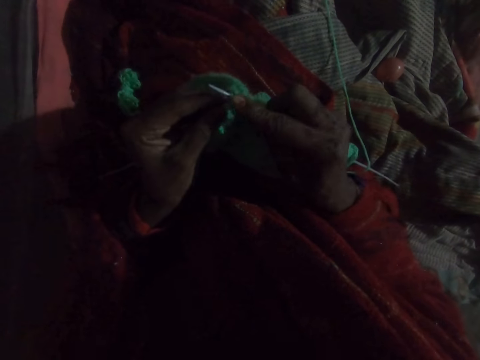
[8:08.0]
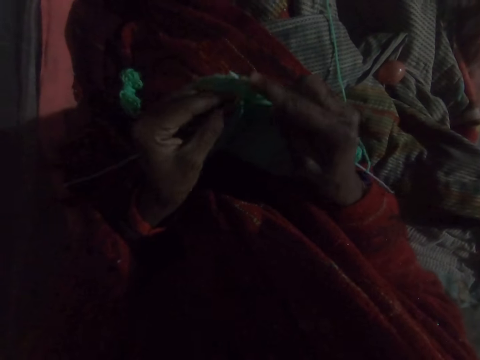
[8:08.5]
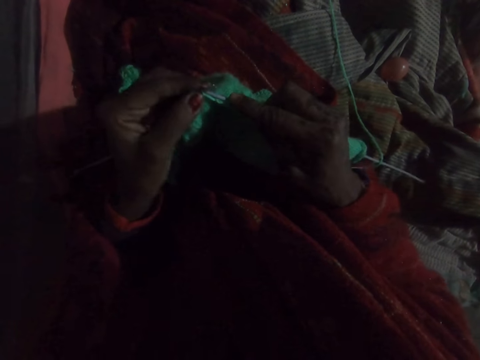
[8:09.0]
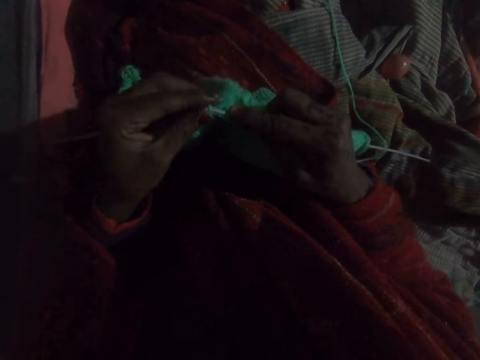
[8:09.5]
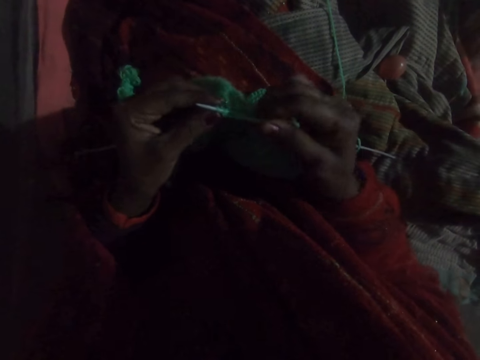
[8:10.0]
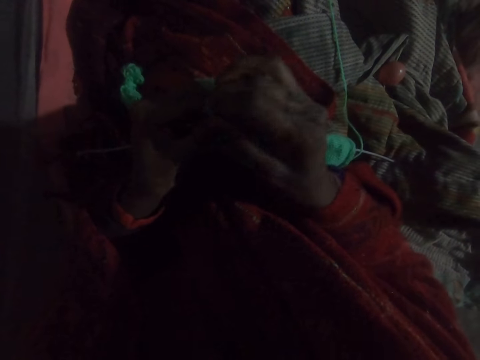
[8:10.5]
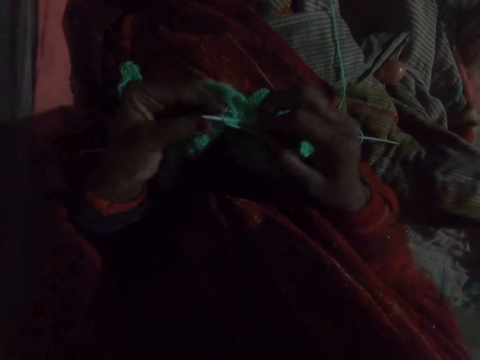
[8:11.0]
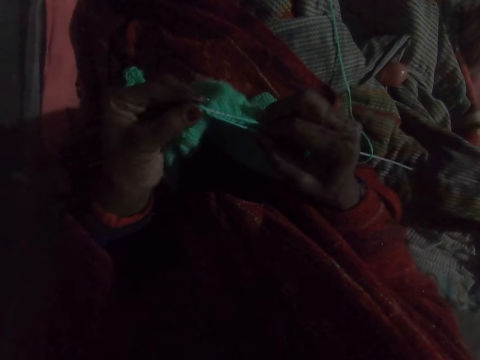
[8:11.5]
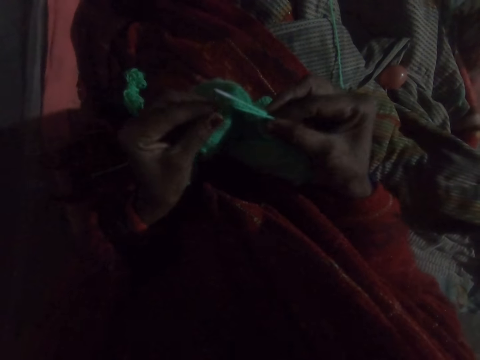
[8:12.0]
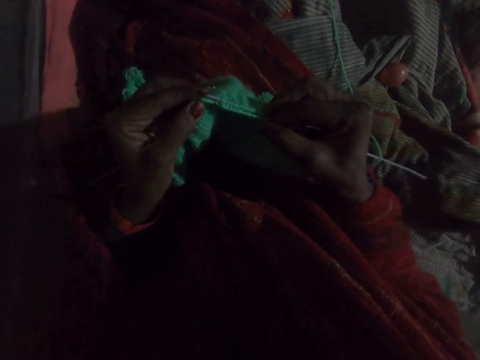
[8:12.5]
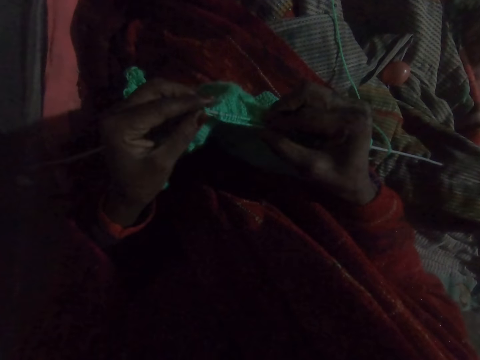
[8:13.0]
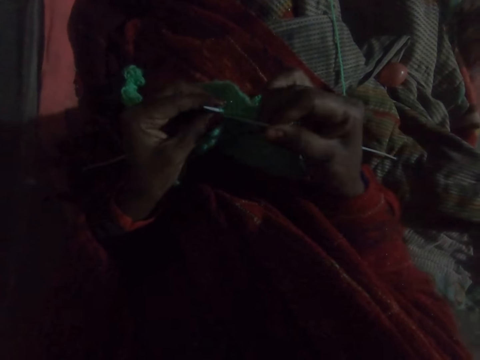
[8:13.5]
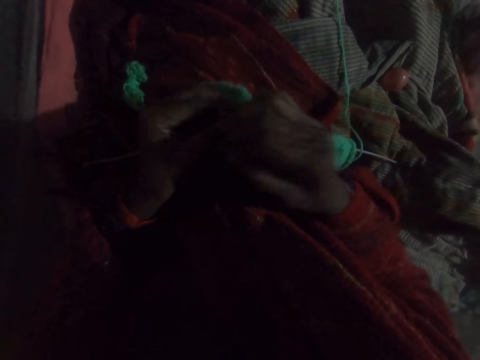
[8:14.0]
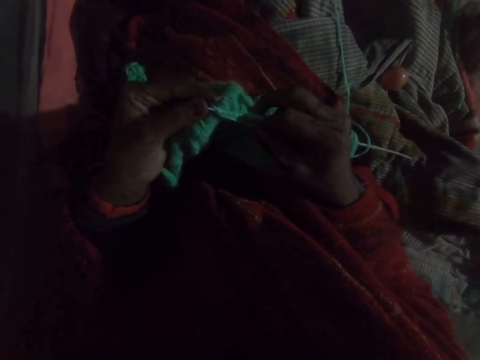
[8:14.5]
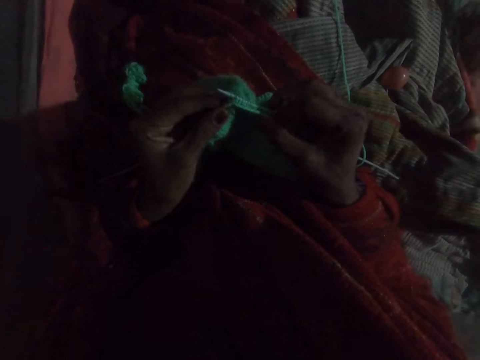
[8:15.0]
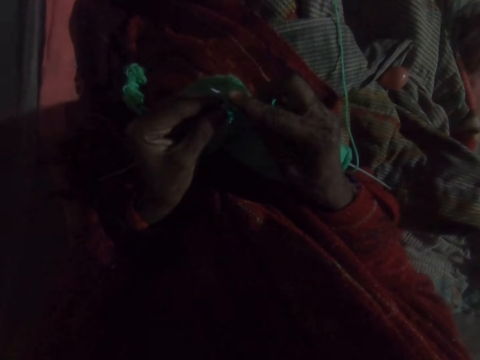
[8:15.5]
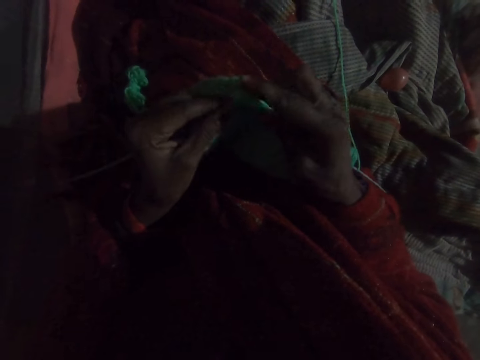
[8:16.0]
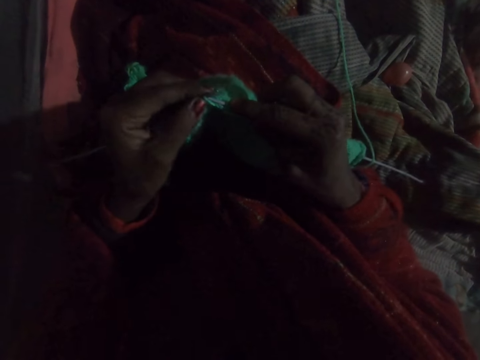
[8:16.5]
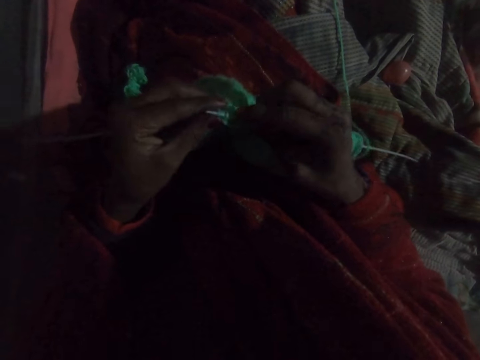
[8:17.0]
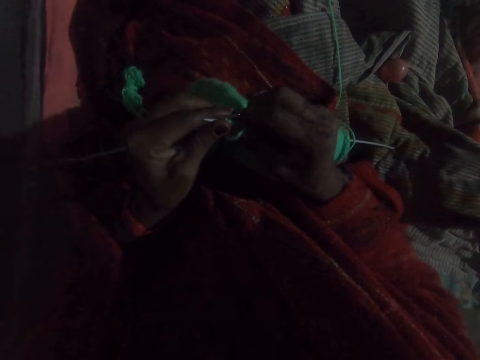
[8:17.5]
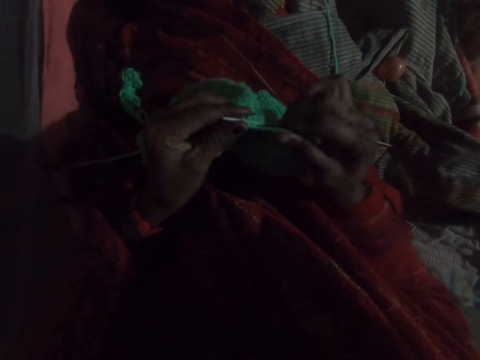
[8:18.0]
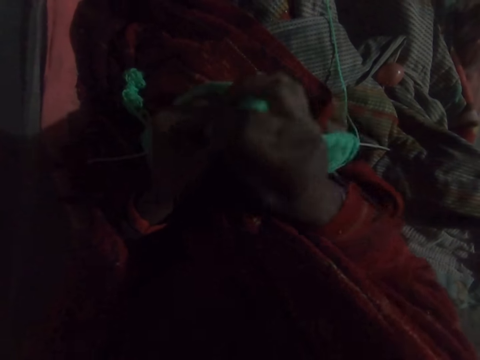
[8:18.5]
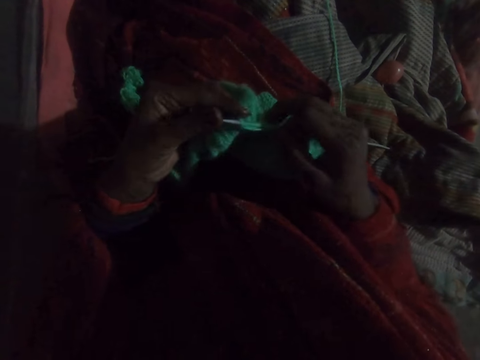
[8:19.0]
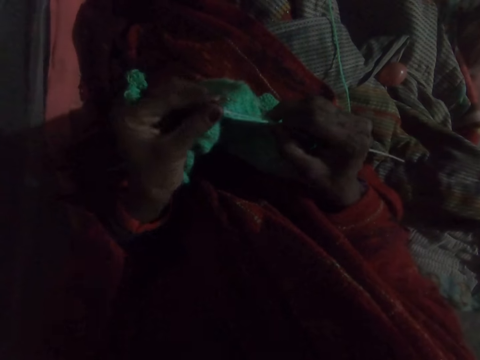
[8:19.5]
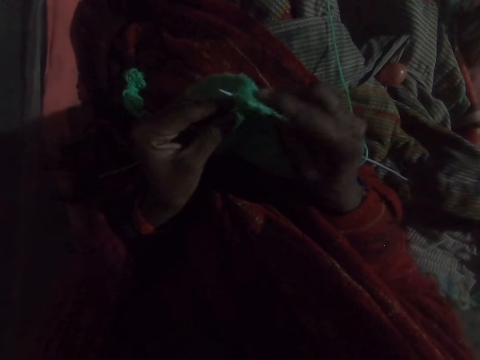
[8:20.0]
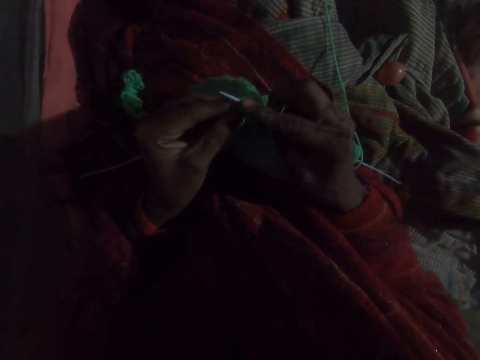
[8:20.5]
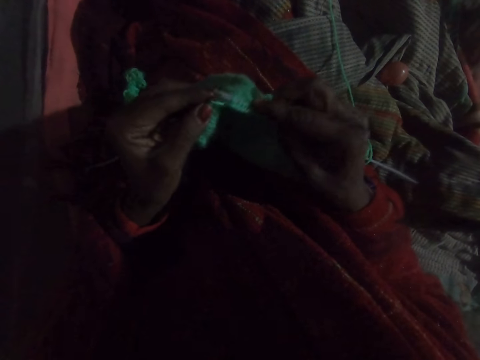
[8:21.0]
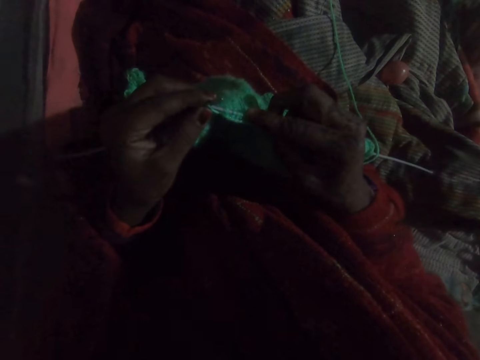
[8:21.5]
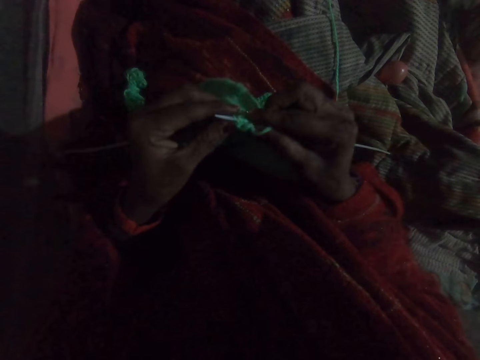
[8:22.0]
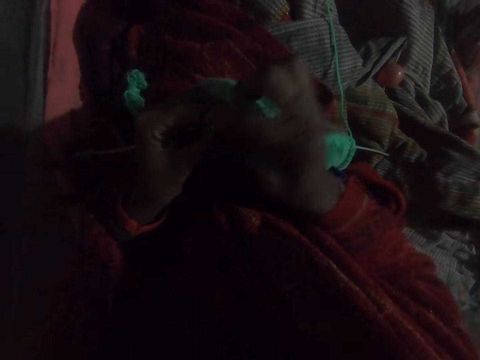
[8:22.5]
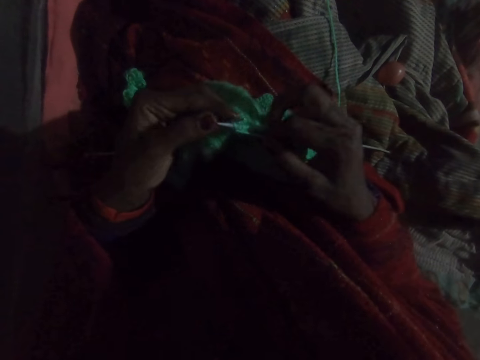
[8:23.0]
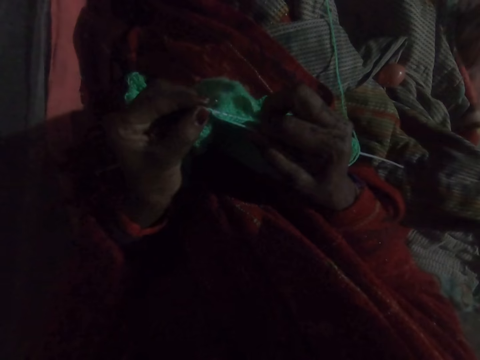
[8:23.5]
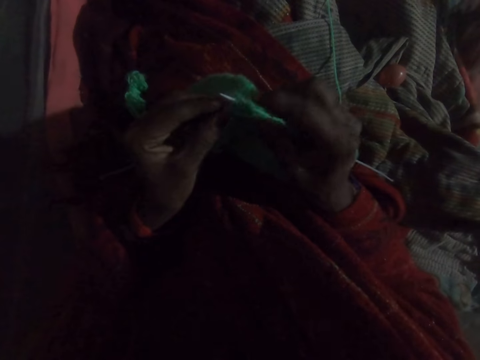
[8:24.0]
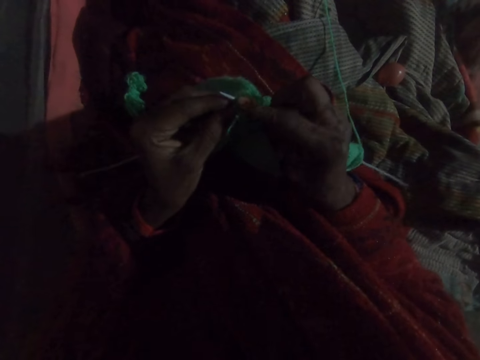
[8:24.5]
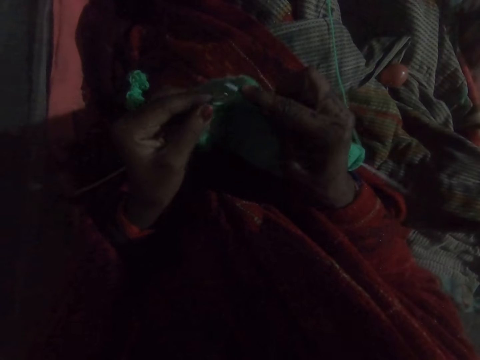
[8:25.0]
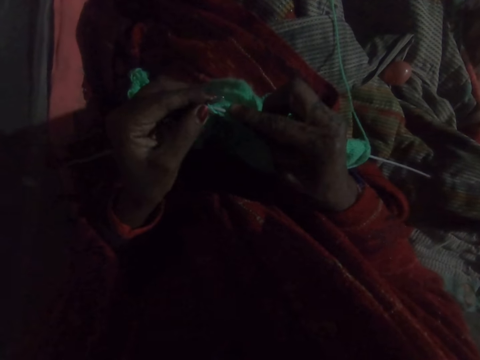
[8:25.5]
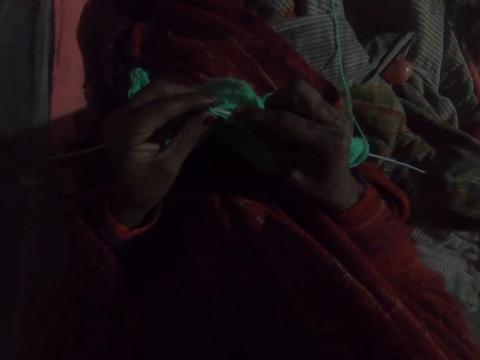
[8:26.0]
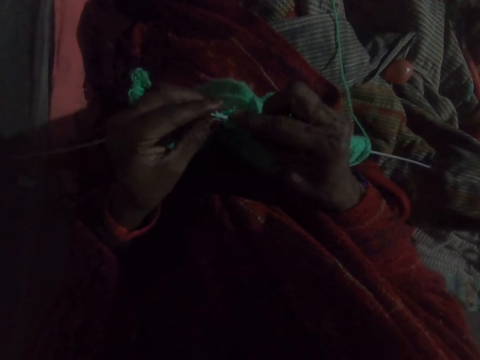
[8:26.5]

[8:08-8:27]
The camera wearer moves the thread. They weave the fabric. They move the thread. They weave the fabric. They move the thread. They push the fabric. They move the thread. They weave the fabric. They move the thread. They weave the fabric.

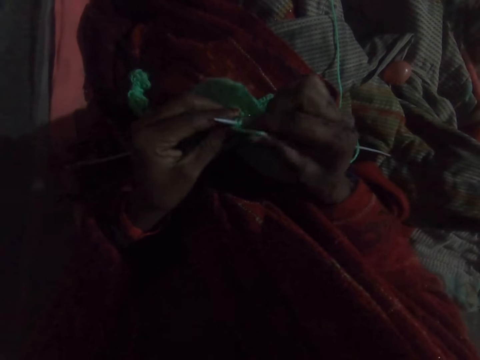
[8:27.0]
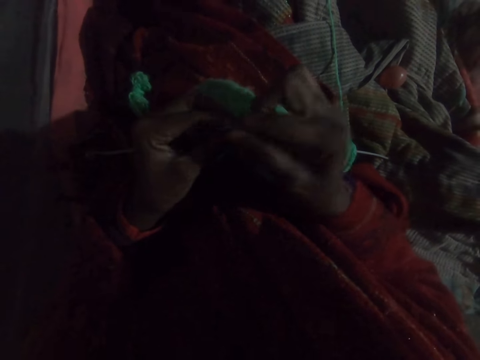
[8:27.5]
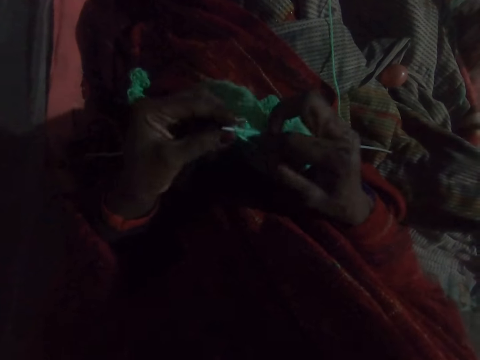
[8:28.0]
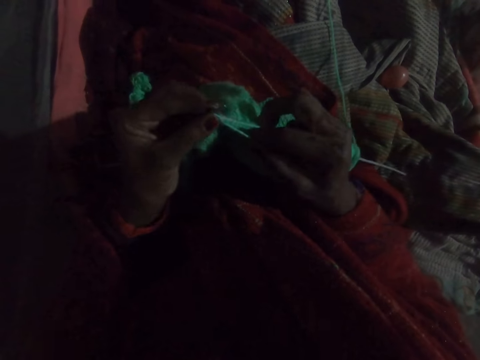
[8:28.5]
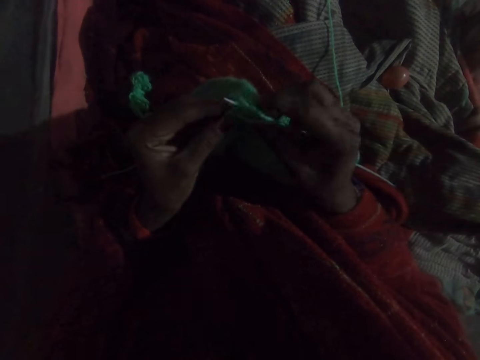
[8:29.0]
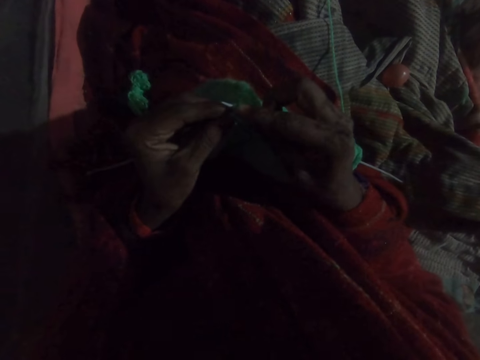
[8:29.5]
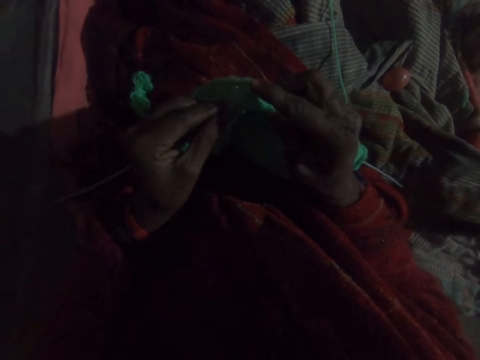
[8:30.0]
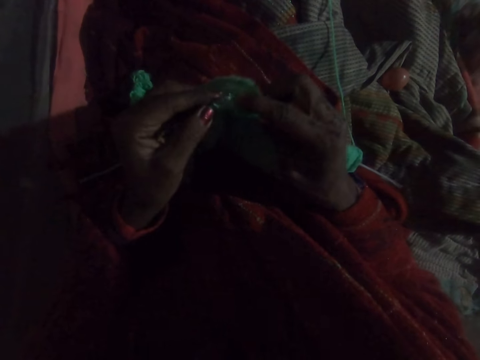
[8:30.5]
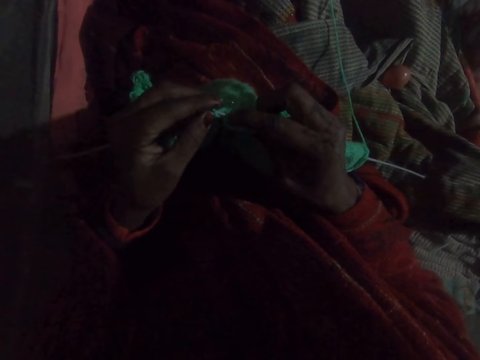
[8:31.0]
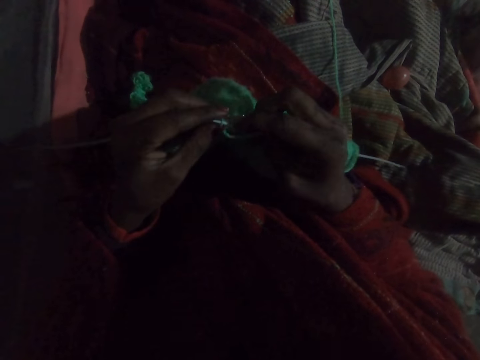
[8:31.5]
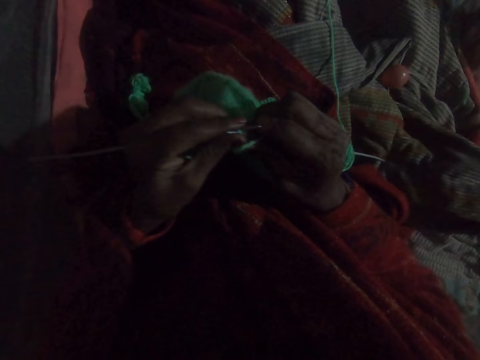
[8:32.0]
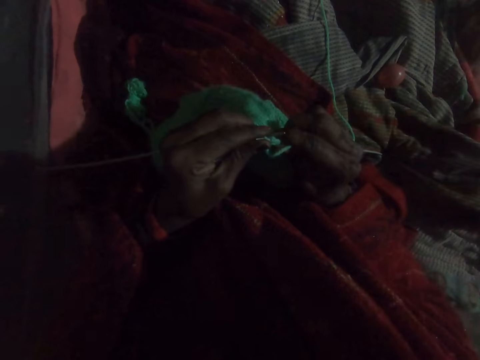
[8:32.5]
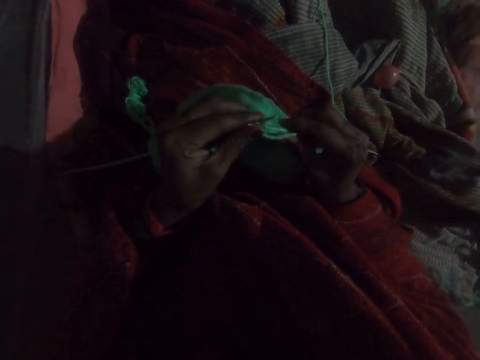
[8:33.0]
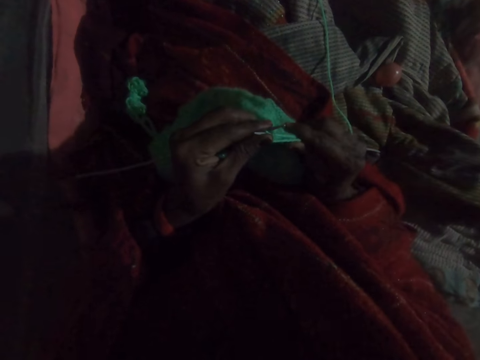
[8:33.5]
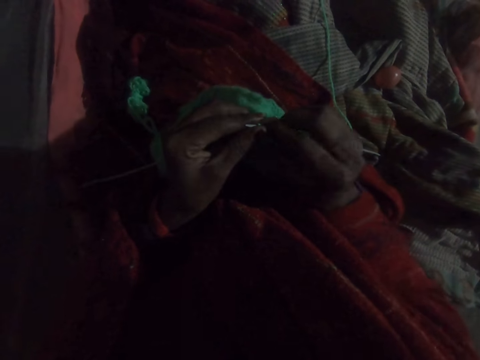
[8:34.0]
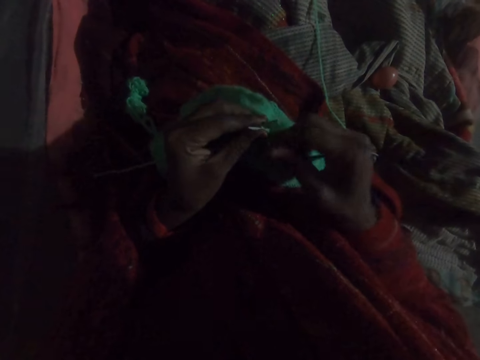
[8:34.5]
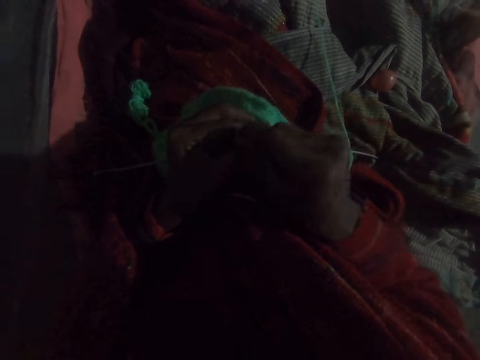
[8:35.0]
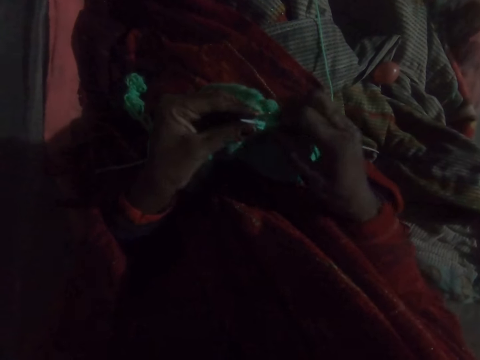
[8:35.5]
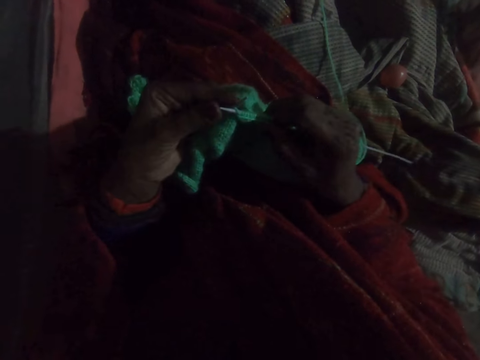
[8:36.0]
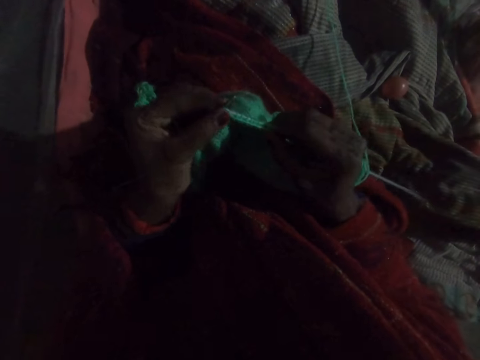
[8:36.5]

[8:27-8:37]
The camera wearer moves the thread. They weave the fabric. They push the fabric. They move the thread.
